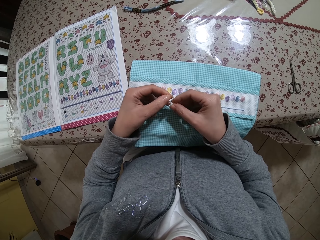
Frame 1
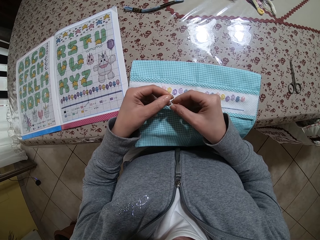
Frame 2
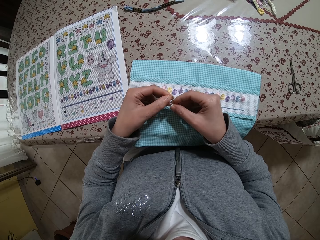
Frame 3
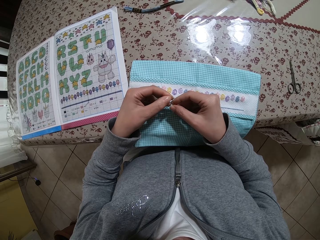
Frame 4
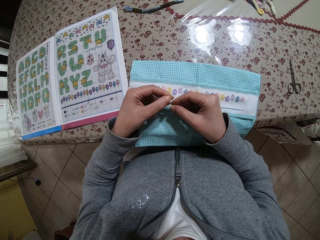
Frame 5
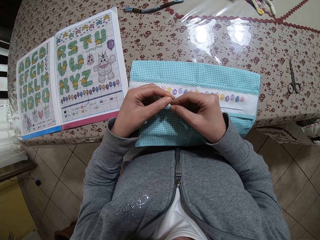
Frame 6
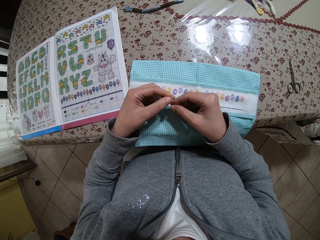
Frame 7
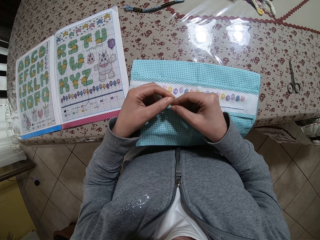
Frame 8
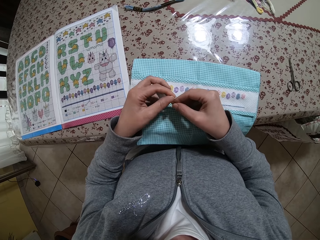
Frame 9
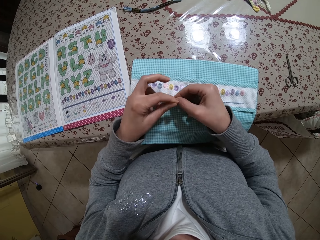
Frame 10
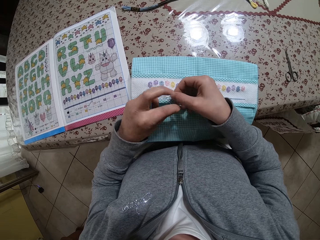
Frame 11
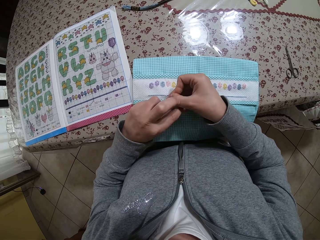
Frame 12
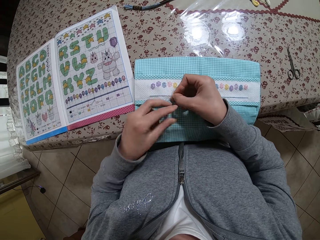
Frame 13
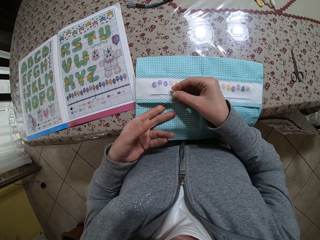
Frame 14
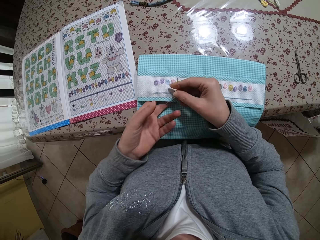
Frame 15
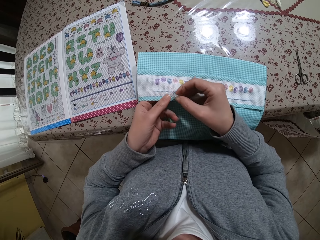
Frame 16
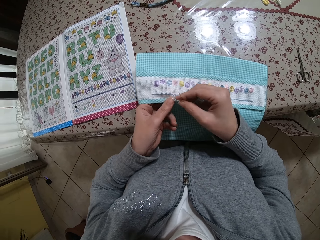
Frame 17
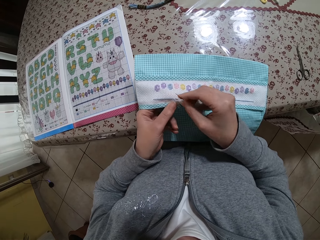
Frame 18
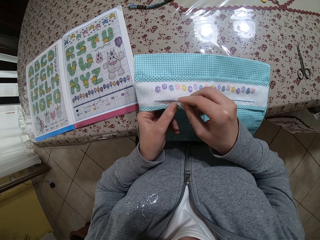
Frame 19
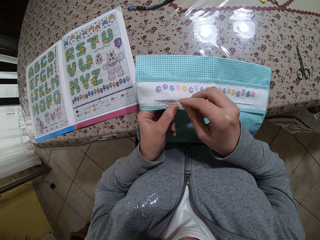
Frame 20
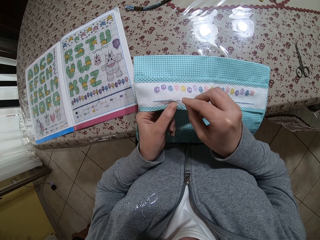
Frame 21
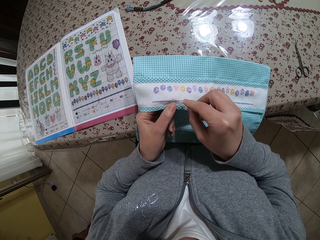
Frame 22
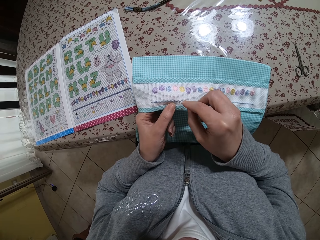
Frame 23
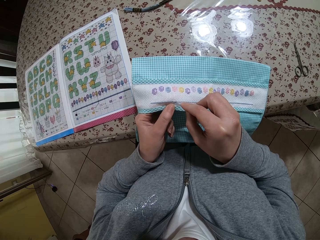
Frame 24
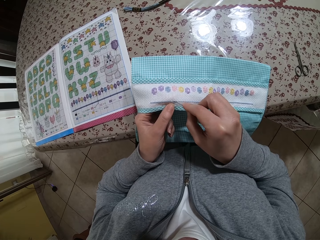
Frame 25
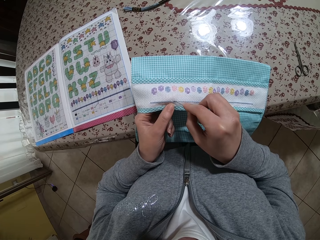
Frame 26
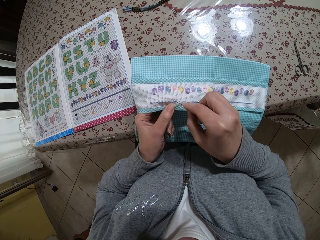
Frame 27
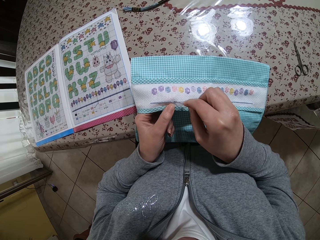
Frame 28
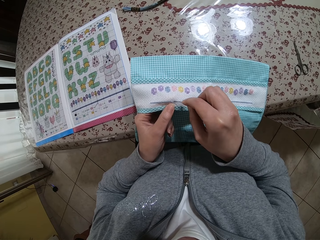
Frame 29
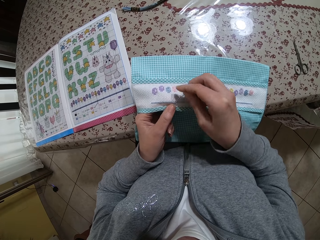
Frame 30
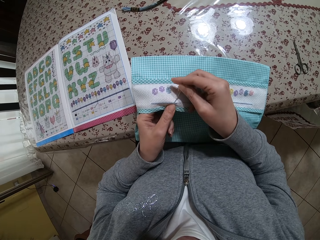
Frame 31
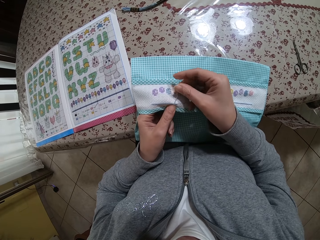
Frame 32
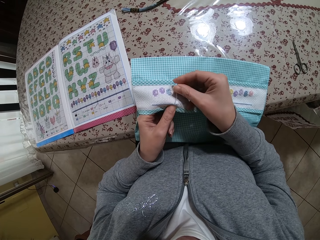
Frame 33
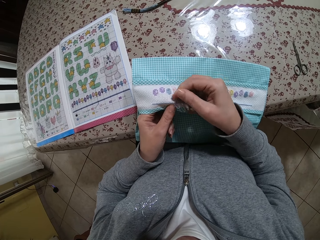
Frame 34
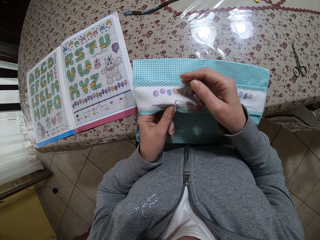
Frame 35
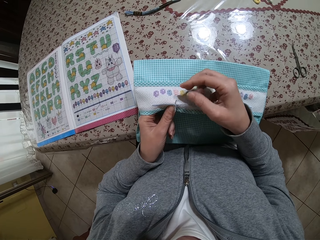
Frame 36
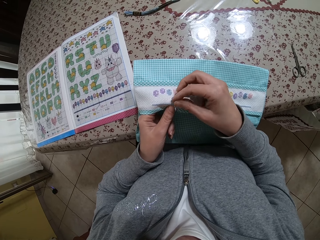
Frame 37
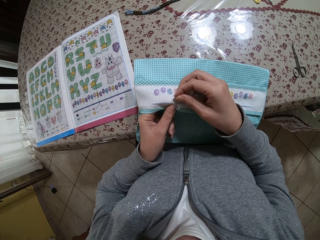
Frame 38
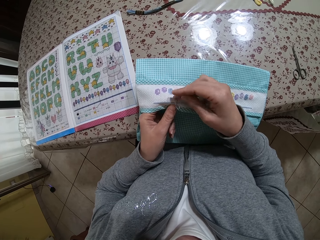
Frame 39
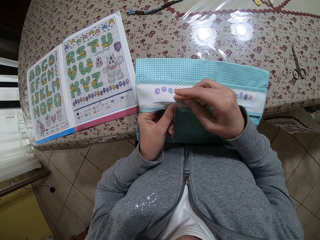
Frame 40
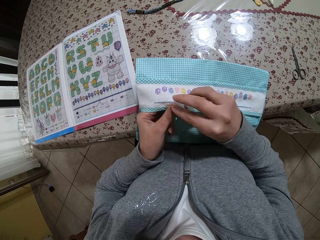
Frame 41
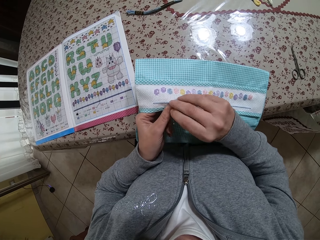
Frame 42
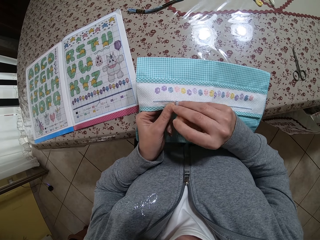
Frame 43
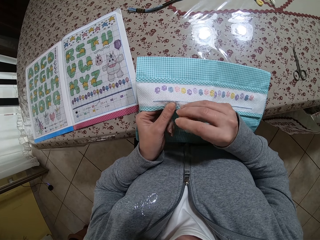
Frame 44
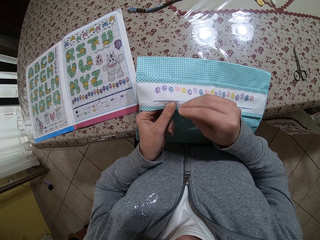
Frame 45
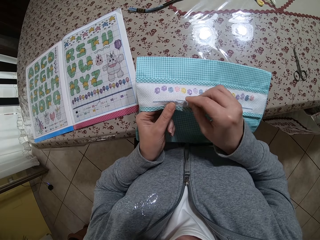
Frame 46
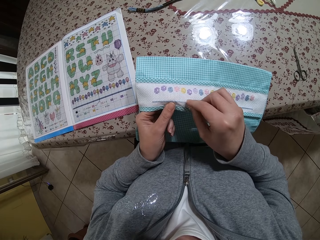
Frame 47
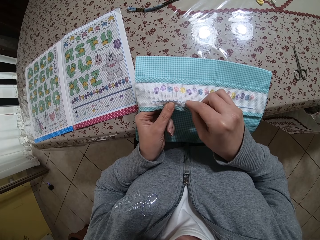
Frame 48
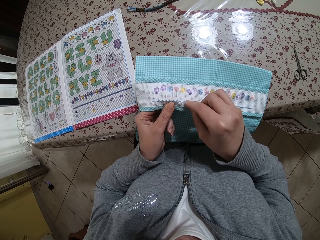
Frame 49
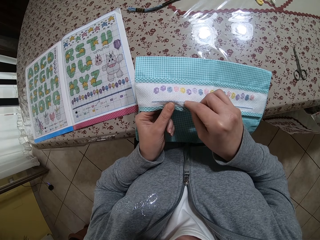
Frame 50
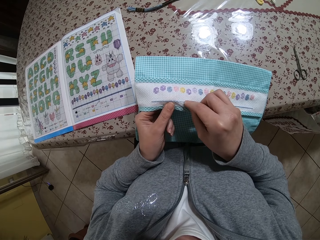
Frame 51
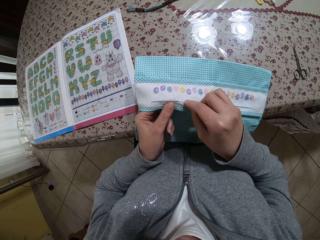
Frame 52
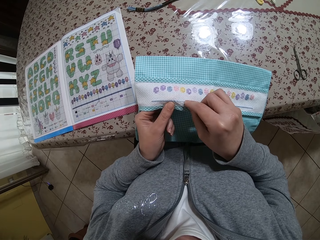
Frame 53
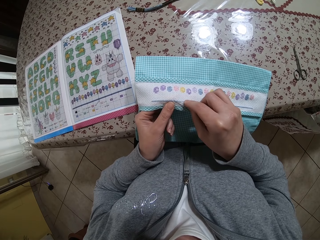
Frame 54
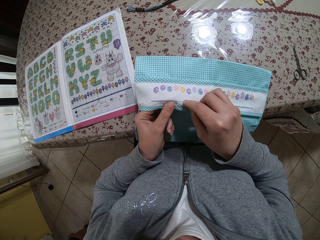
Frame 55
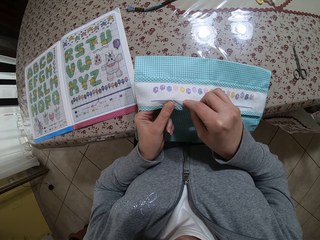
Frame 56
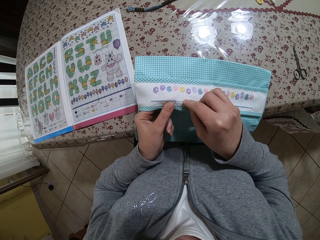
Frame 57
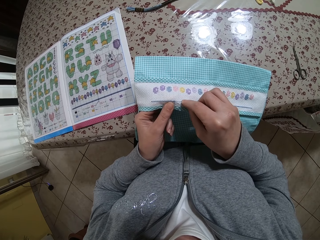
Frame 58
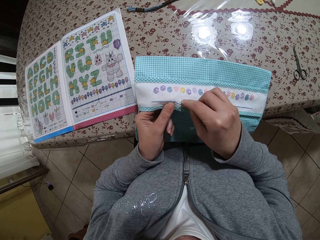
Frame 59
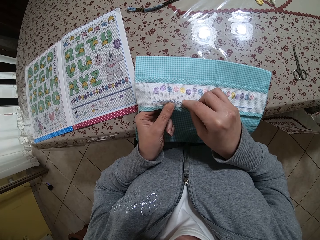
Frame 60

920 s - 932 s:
The camera wearer holds the cloth material with her left hand. She stitches the cloth material with a threaded needle in her right hand.

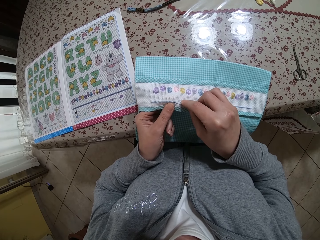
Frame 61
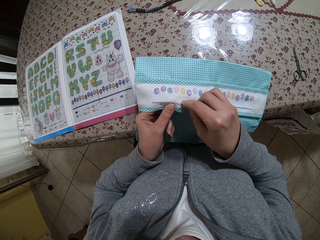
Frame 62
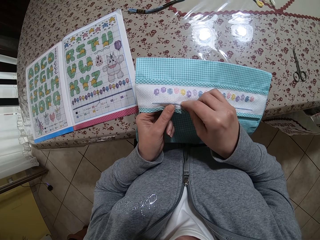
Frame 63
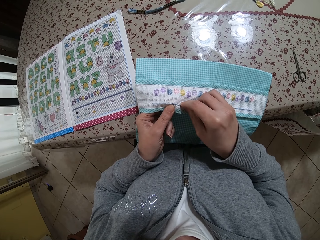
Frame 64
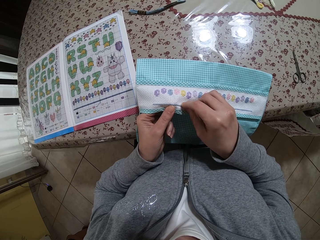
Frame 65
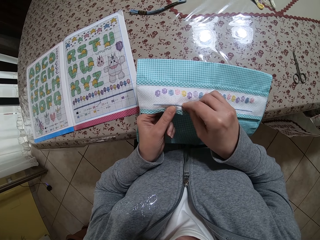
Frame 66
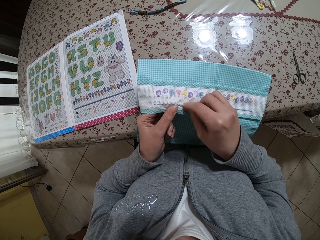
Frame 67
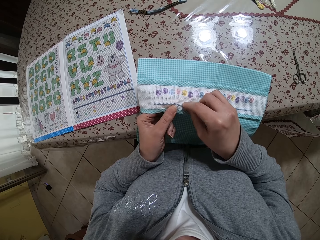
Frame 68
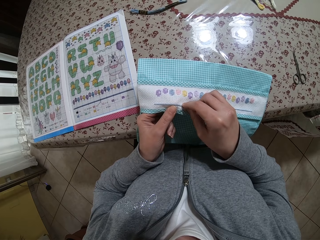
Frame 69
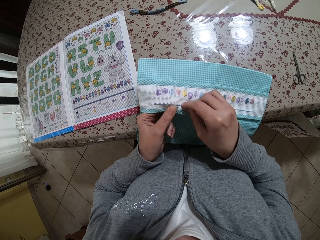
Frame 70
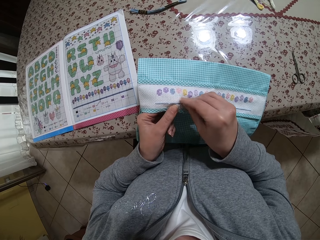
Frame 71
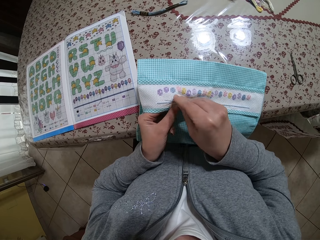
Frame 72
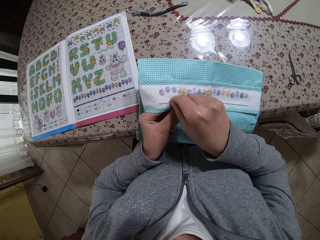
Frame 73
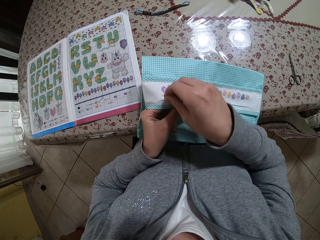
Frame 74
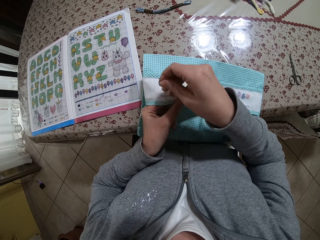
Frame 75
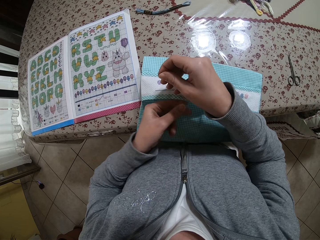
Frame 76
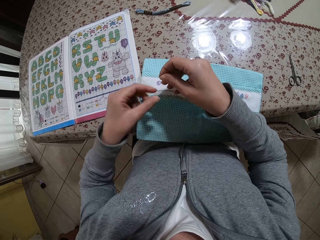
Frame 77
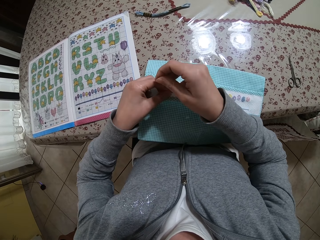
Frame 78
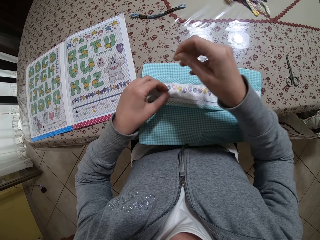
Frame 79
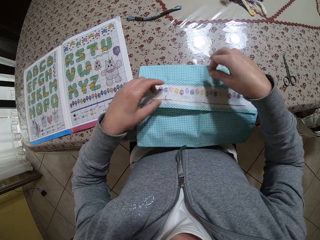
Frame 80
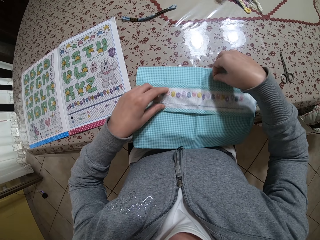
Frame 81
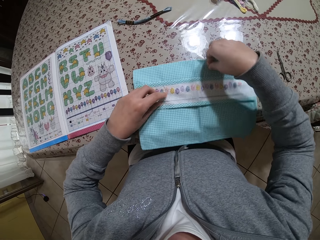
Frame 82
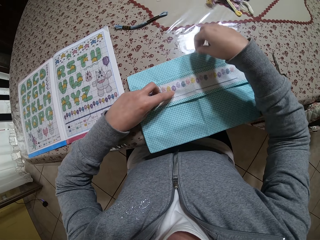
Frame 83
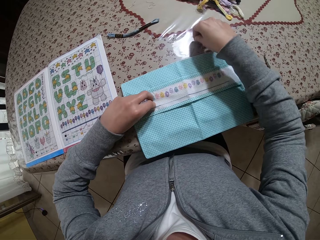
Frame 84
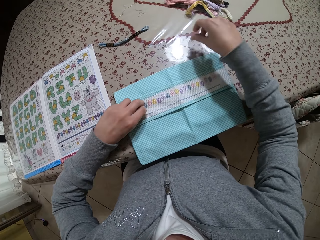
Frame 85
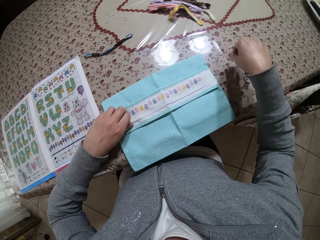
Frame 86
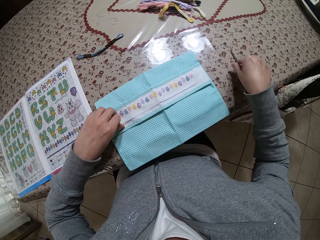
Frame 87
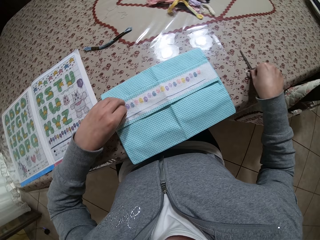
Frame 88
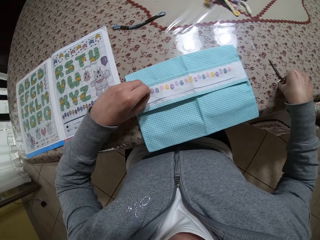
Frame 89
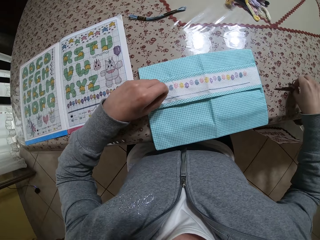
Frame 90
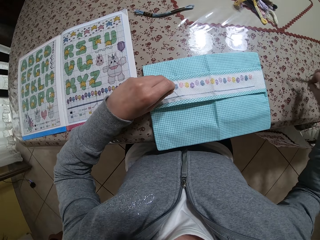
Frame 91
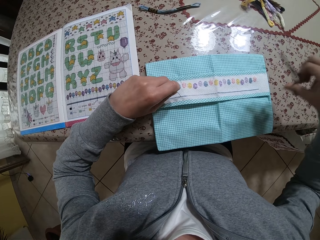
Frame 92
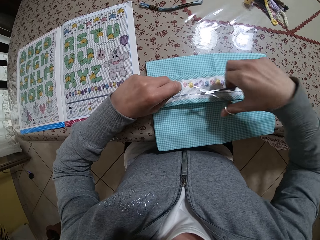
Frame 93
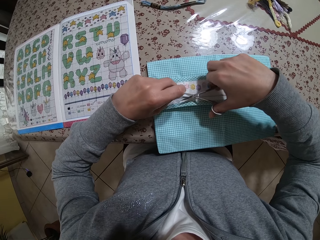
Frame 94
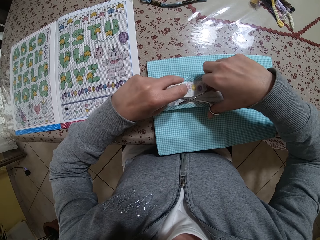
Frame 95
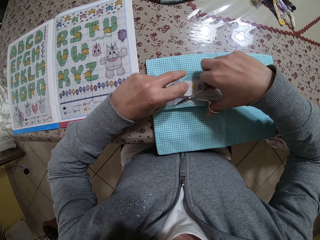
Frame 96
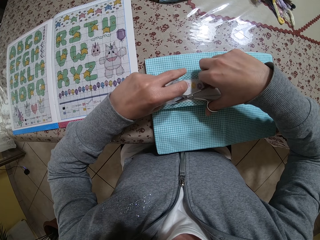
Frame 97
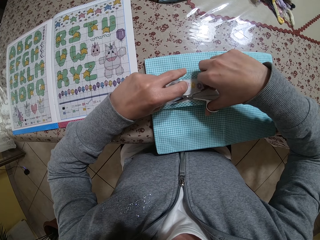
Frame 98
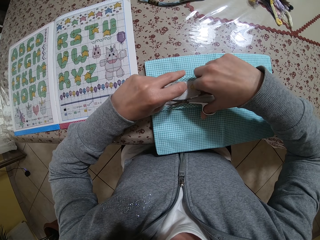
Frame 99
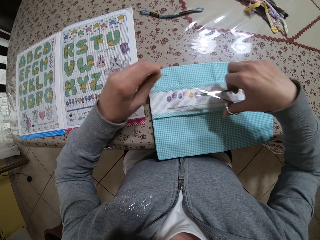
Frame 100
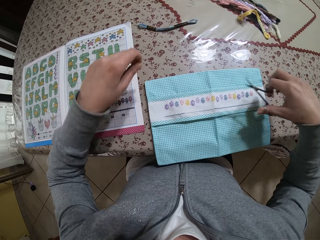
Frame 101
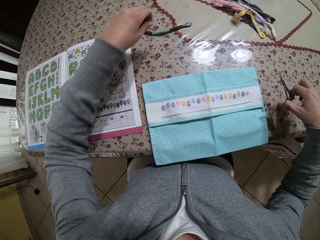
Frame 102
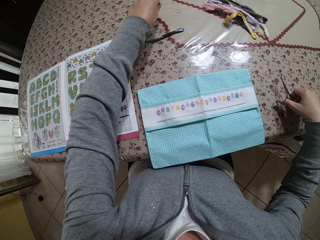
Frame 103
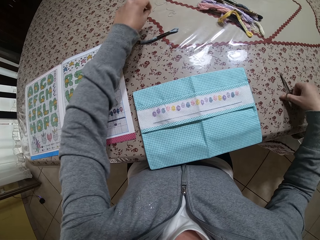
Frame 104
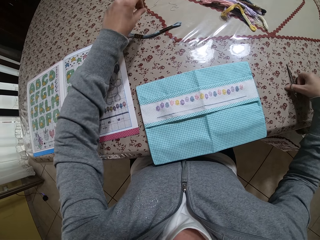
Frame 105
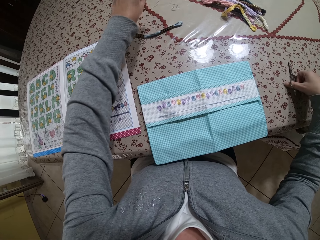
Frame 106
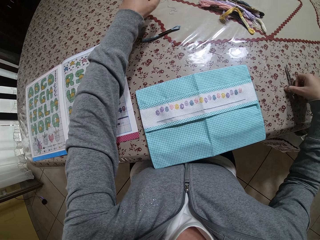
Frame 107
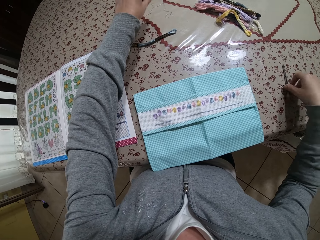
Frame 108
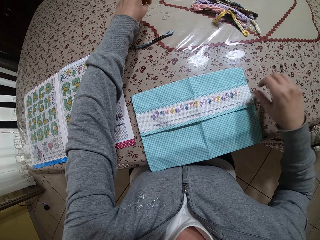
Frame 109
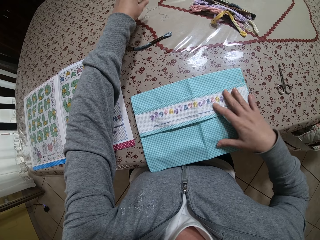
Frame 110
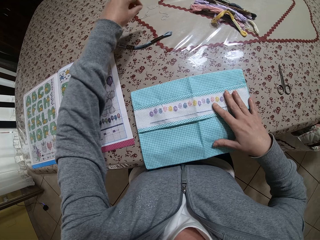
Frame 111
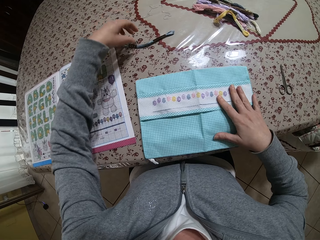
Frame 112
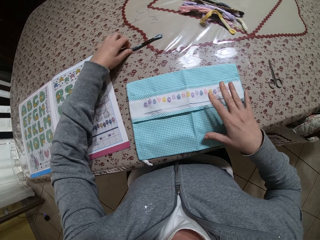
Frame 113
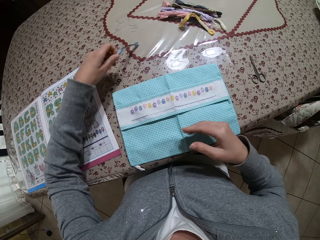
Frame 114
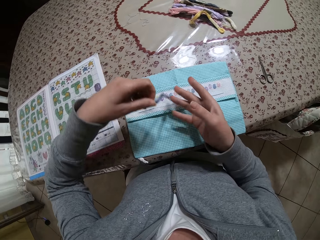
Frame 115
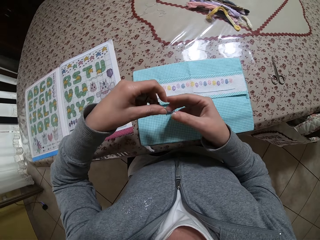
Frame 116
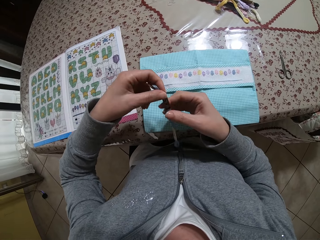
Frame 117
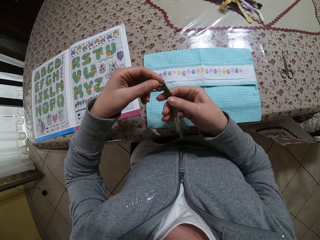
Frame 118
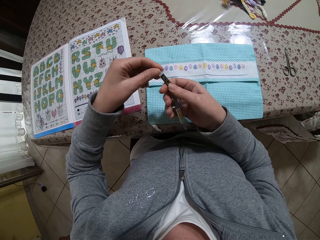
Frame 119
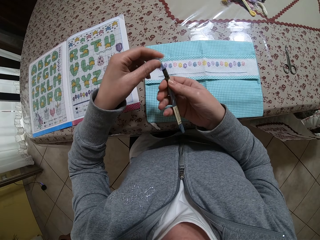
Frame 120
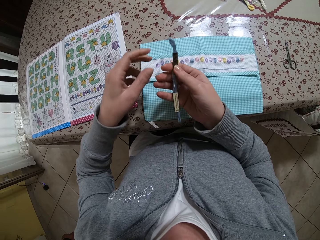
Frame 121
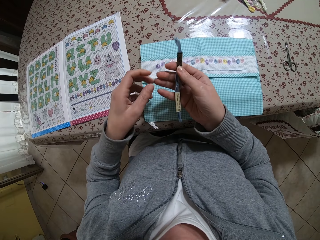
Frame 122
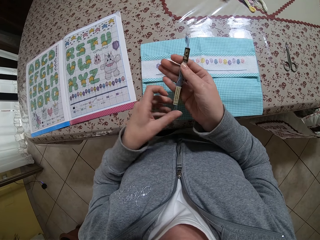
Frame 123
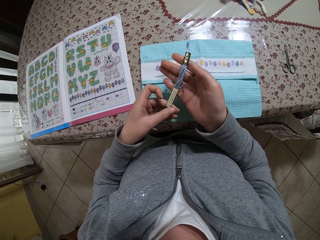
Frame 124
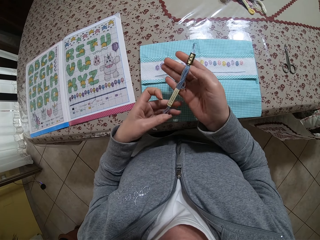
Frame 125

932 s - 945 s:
The camera wearer picks up scissors from the table with her right hand. She pulls a thread out with her left hand. She cuts the thread with the scissors in her right hand. She places the needle on the table. She drops the scissors on the table with her right hand. She picks up a bunch of thread from the table with her left hand. She holds the bunch of thread with both hands.
